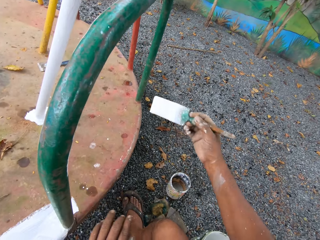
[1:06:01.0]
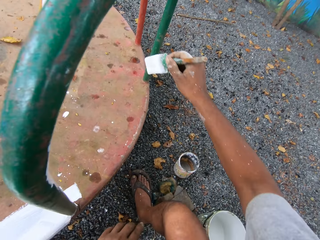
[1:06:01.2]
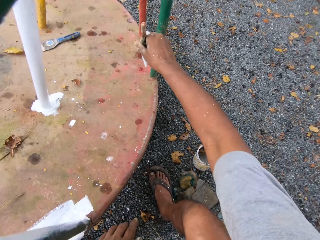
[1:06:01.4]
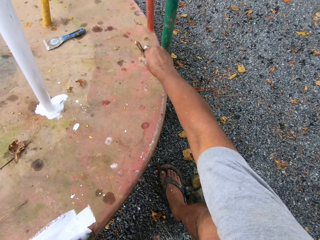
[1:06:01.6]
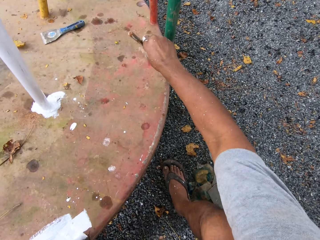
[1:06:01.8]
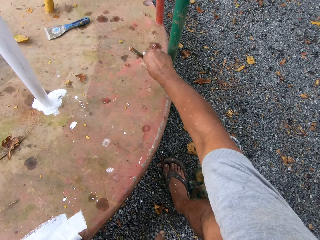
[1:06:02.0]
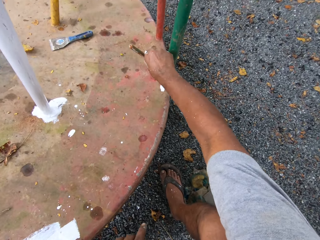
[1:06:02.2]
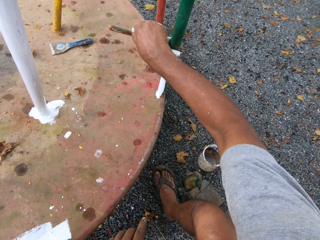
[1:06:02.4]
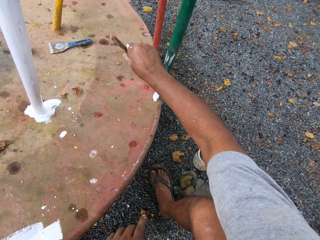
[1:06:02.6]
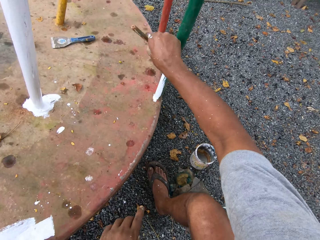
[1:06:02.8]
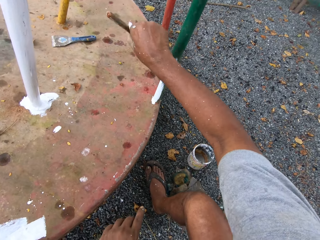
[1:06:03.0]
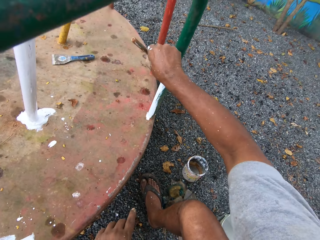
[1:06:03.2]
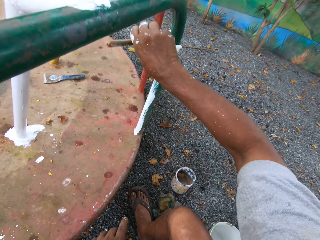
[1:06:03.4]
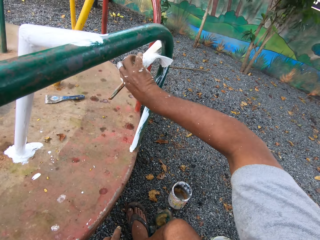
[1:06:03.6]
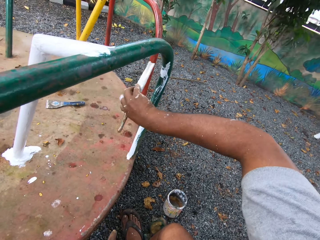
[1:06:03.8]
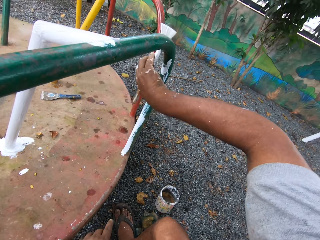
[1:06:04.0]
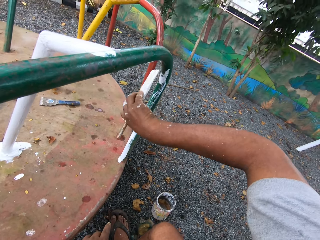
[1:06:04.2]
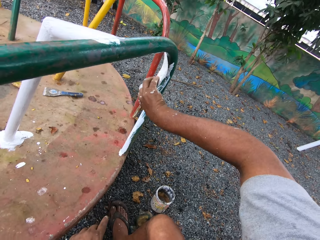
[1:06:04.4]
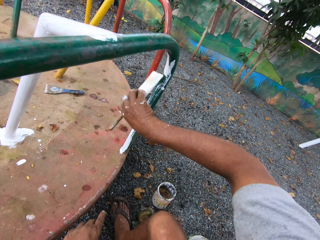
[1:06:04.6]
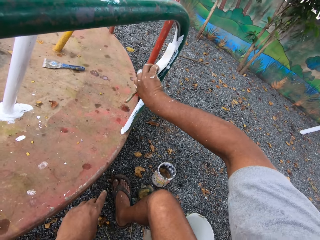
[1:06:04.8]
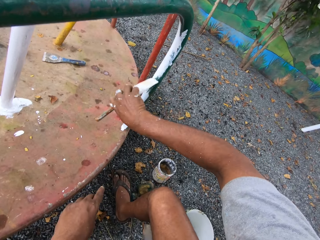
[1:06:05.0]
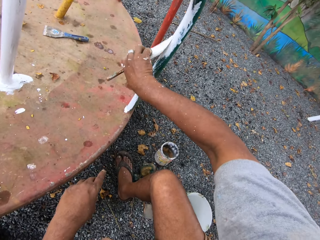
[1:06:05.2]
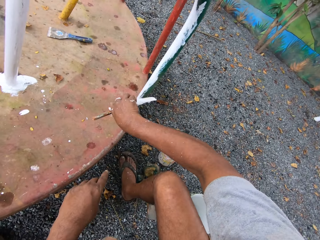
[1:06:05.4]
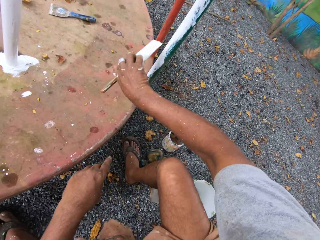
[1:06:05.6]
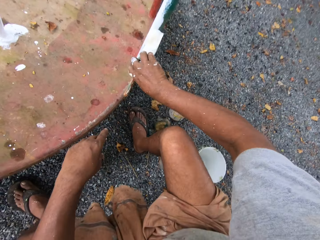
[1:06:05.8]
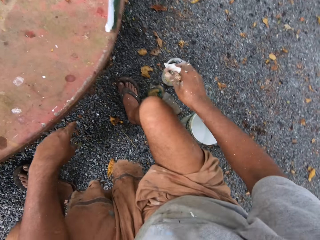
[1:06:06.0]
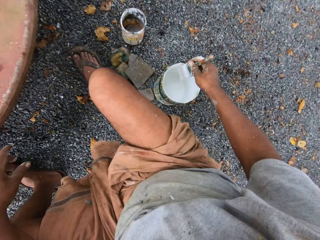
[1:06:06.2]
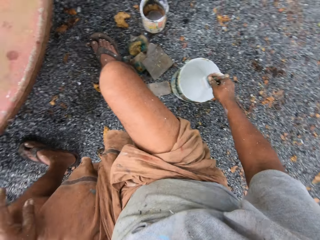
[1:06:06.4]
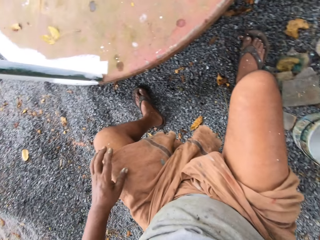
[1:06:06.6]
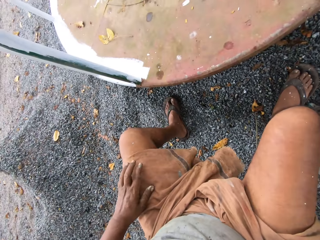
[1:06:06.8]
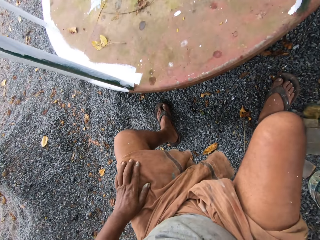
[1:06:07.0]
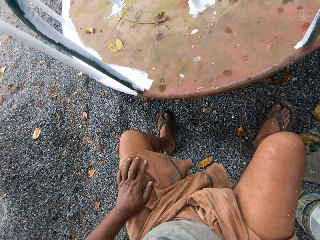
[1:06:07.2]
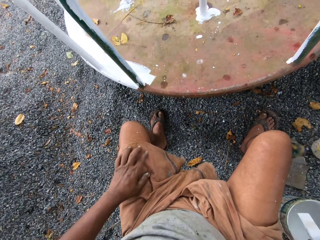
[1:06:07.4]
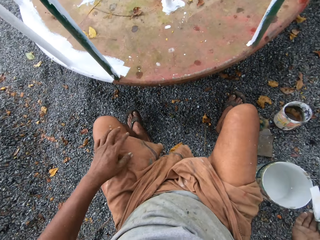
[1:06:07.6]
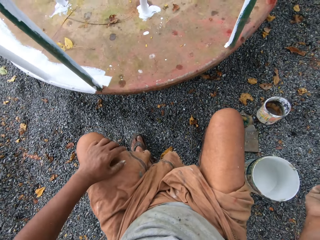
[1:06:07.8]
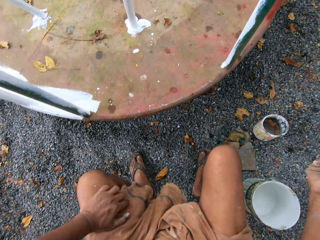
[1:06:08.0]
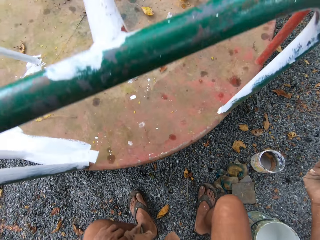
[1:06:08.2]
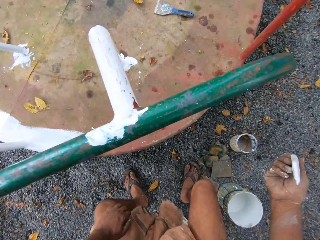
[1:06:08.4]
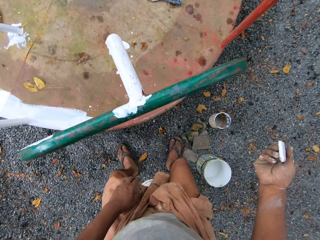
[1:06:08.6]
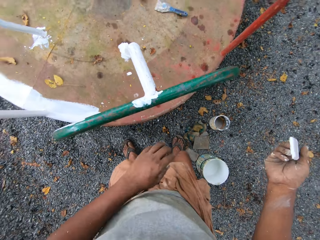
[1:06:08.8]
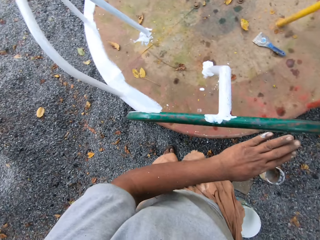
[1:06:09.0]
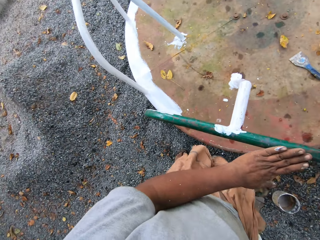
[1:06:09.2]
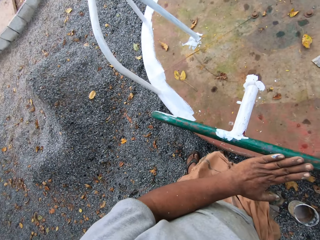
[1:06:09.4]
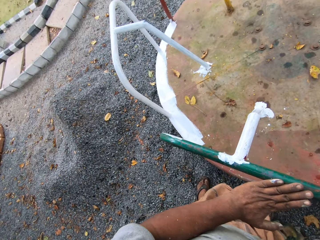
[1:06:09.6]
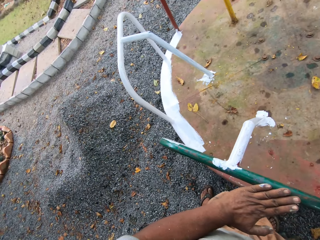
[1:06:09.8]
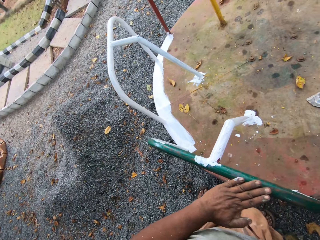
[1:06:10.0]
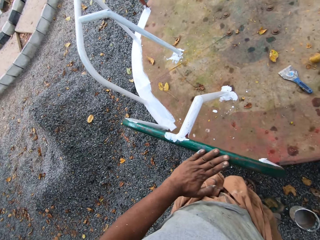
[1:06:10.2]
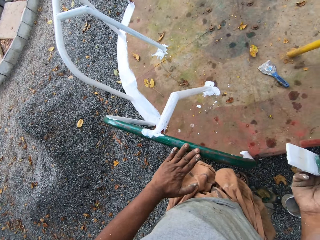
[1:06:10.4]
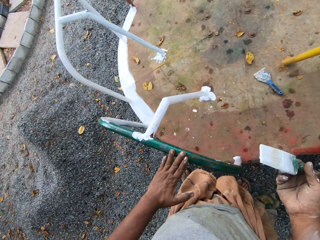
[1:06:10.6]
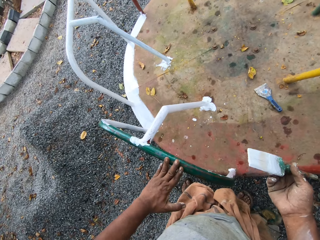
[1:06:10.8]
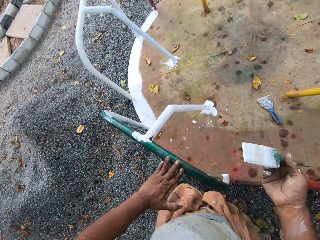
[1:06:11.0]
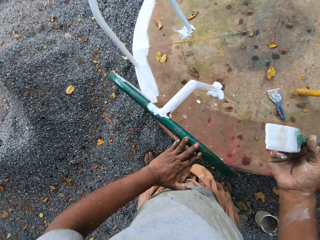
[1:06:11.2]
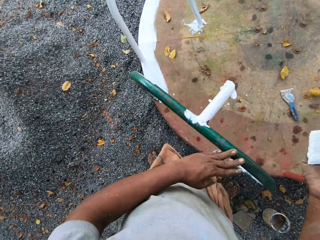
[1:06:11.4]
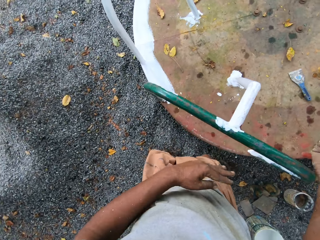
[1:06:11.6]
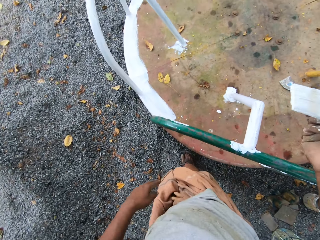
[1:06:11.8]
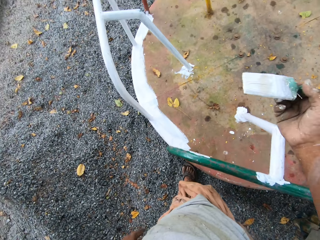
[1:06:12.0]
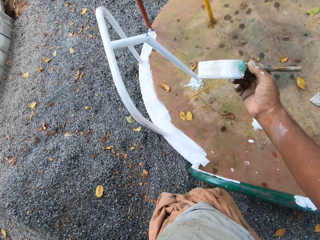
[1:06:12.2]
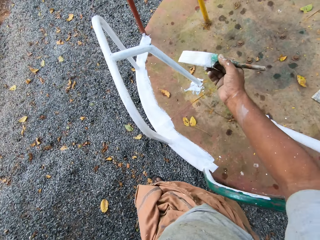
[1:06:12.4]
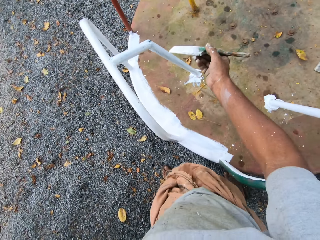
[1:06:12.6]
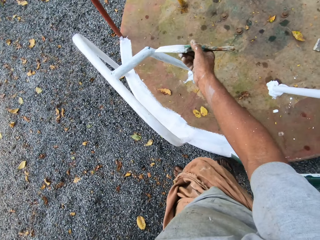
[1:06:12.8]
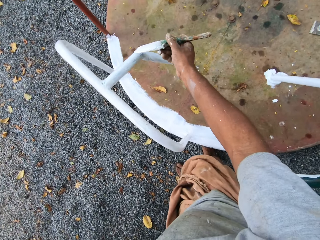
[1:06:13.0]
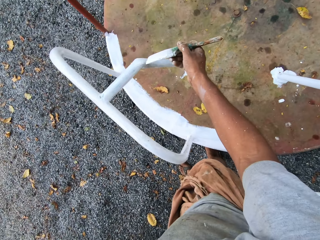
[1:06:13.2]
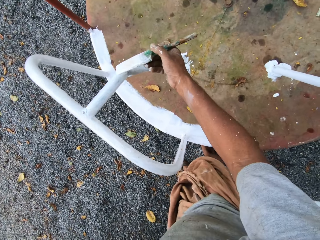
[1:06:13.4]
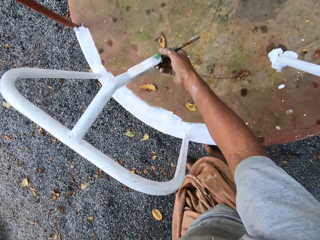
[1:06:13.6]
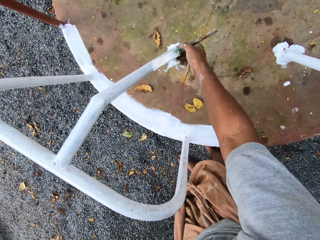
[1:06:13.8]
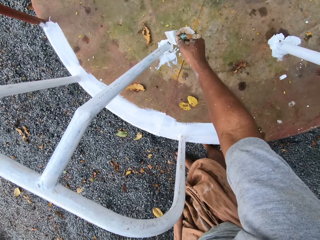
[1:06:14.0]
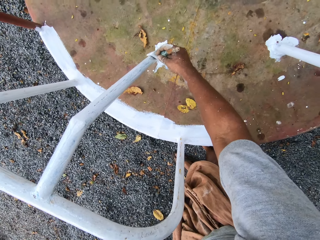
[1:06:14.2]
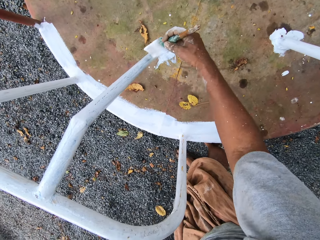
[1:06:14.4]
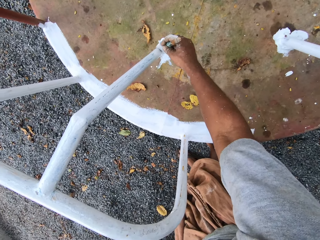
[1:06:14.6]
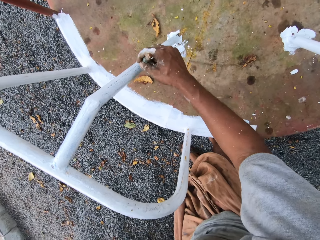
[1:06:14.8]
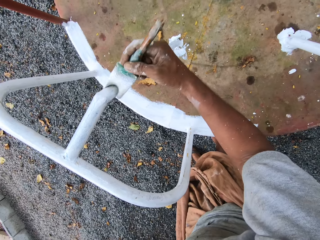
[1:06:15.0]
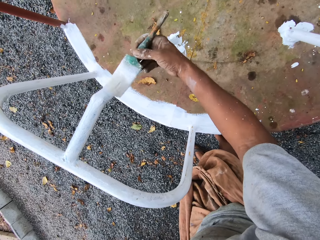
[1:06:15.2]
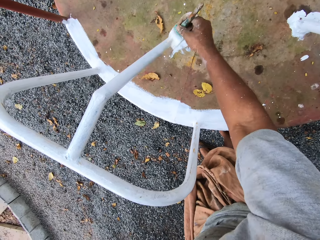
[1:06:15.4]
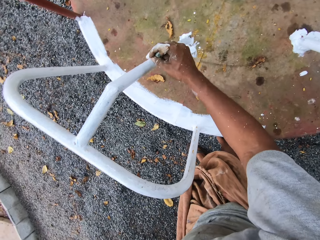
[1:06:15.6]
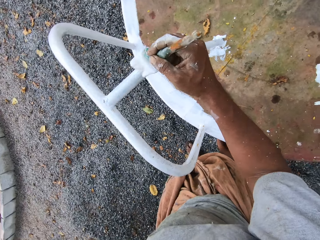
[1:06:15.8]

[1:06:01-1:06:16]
The camera wearer paints the roundabout with the paintbrush. They dip the paintbrush into the paint can on the ground. They stand up and roll something. They paint the roundabout with the paintbrush.

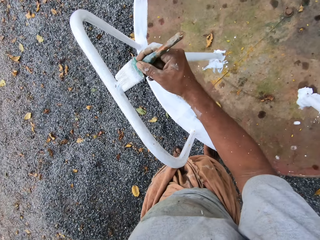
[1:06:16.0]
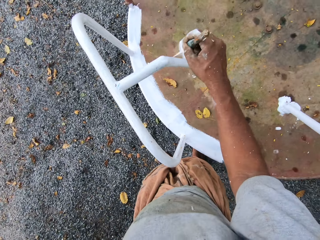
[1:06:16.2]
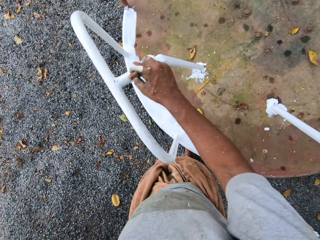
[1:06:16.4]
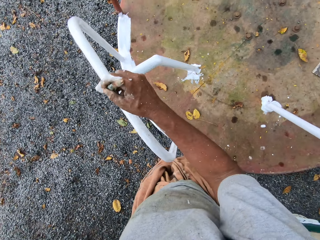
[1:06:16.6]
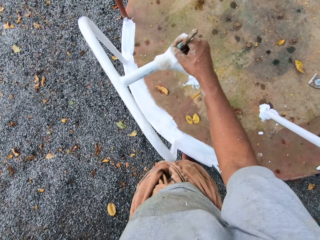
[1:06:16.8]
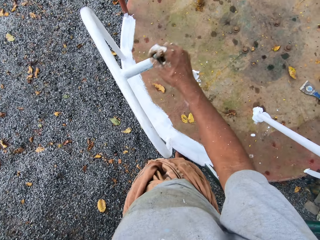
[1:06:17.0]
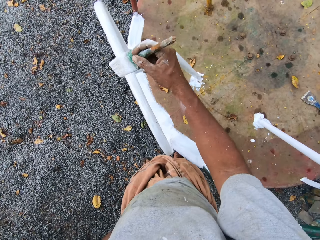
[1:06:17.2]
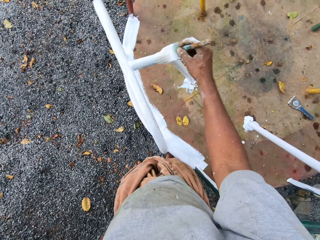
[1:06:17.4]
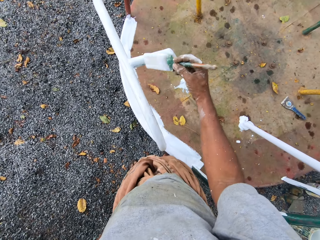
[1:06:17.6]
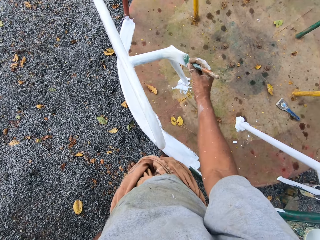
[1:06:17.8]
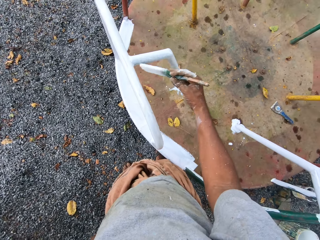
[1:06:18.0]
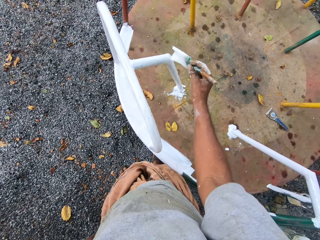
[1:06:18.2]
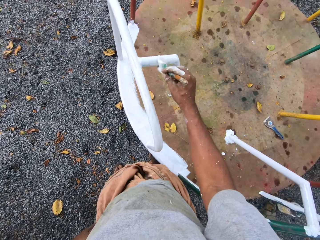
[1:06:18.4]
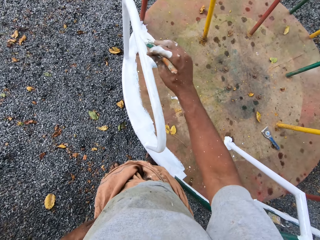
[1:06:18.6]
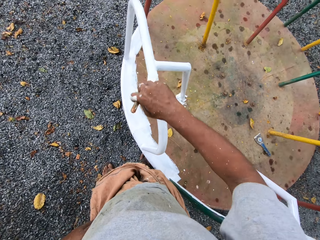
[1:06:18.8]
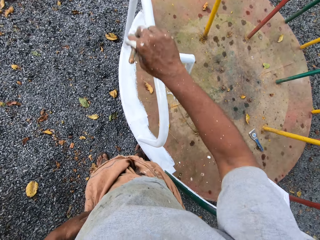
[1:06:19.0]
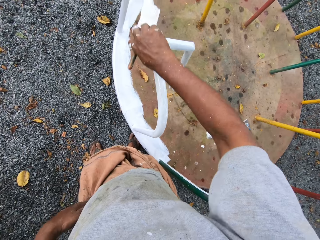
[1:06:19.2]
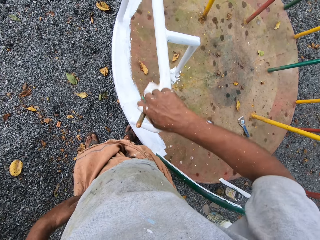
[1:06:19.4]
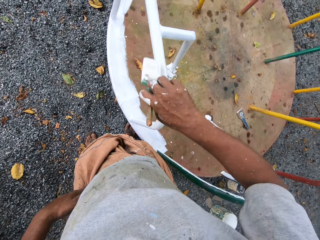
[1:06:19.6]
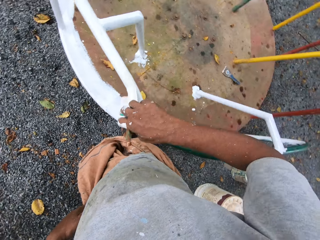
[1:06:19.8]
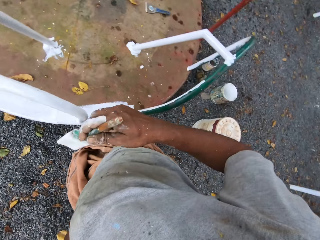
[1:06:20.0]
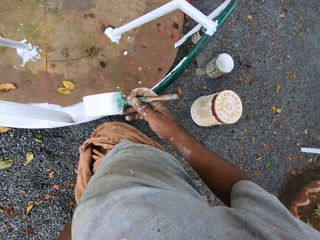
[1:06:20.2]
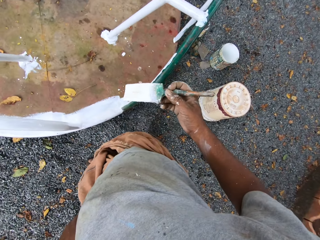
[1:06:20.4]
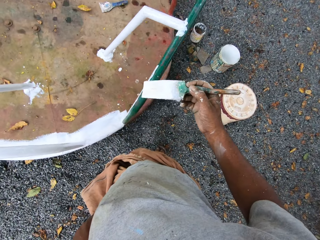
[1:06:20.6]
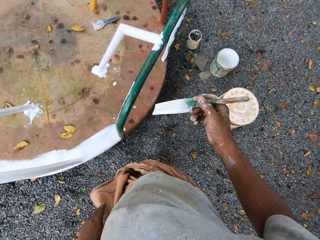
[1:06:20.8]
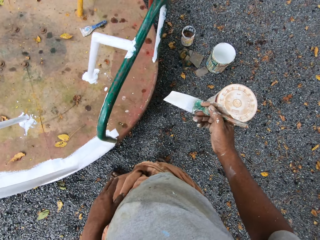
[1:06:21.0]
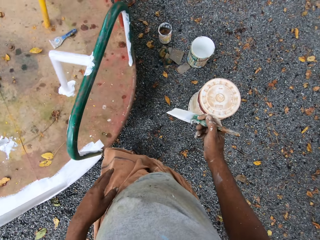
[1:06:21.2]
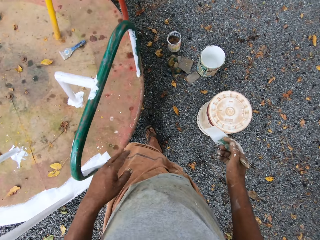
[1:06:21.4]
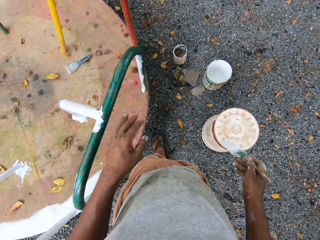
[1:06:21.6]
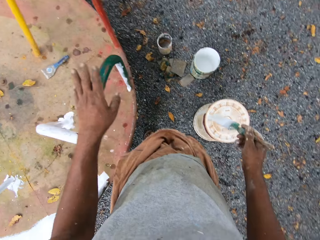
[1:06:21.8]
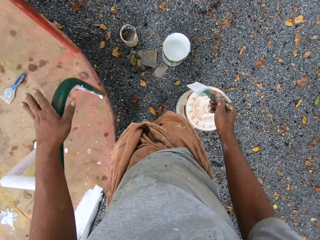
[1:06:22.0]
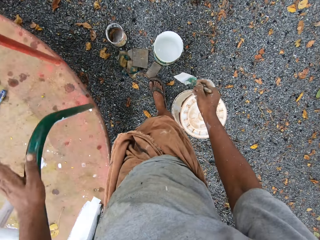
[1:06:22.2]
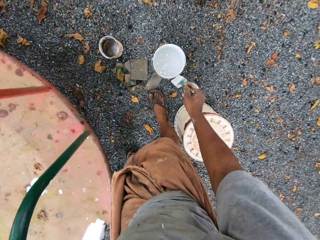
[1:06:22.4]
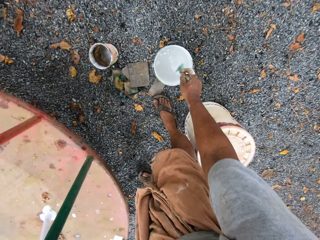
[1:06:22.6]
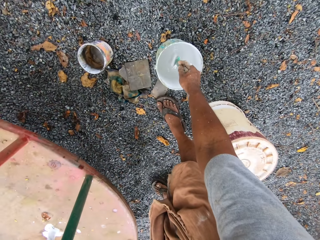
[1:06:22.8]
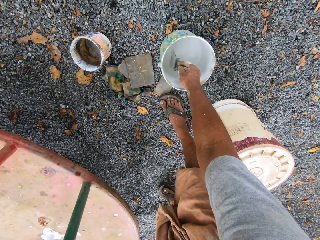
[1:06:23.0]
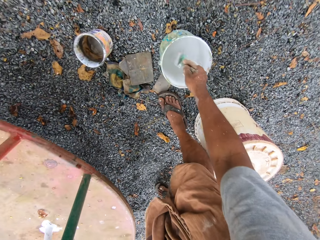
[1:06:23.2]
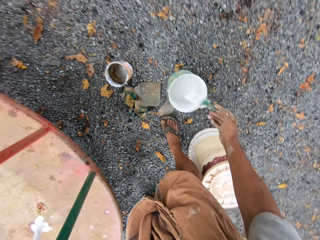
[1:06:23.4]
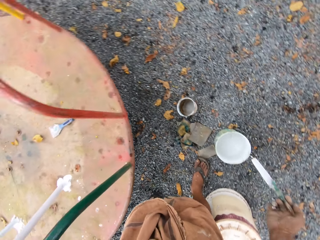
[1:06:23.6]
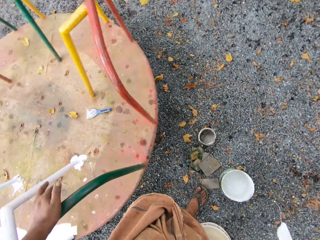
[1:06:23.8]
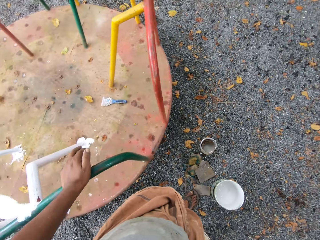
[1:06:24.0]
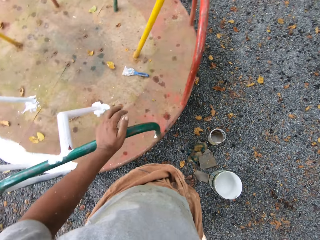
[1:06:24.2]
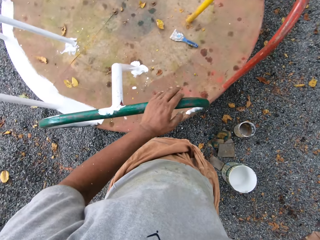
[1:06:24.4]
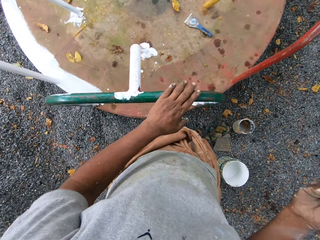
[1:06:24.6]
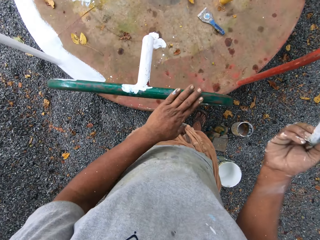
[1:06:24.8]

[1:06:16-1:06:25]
The camera wearer dips the paintbrush into the paint can on the ground.
